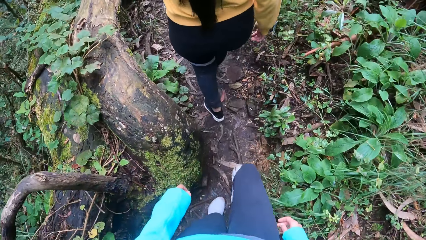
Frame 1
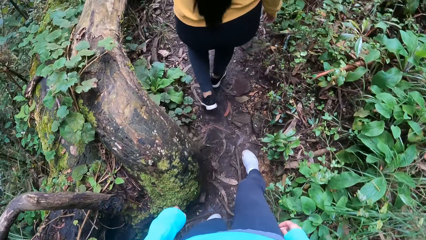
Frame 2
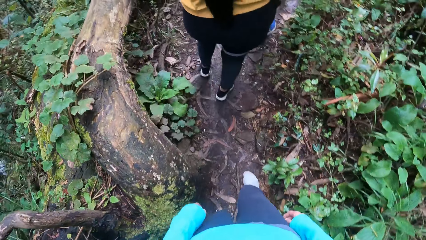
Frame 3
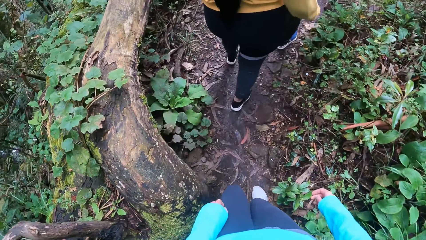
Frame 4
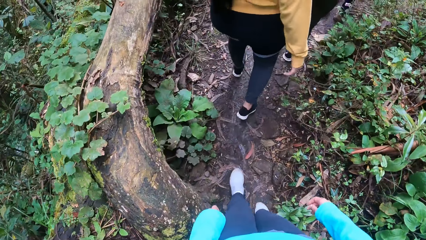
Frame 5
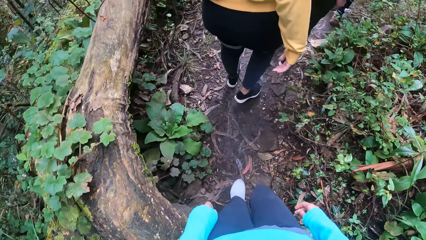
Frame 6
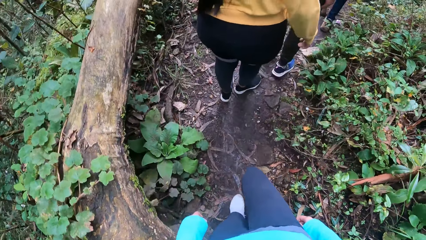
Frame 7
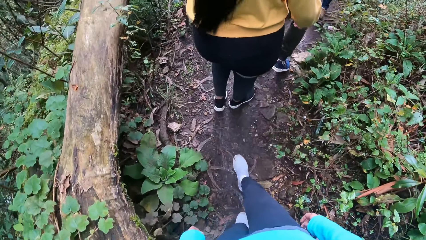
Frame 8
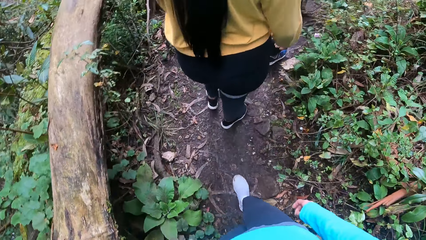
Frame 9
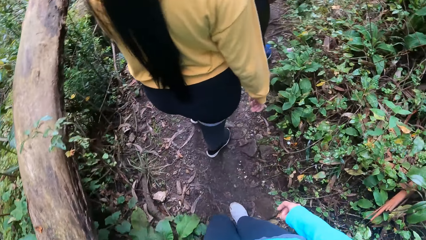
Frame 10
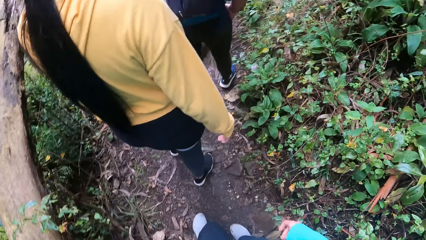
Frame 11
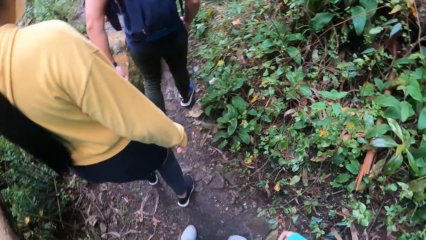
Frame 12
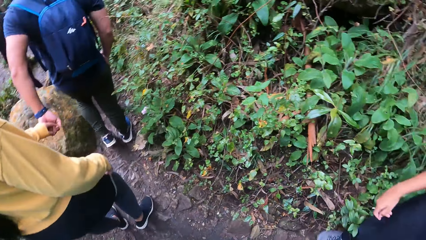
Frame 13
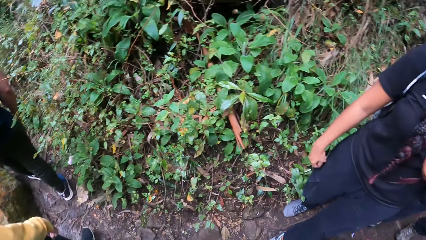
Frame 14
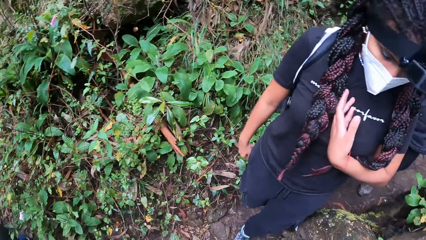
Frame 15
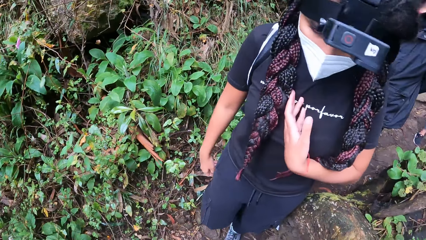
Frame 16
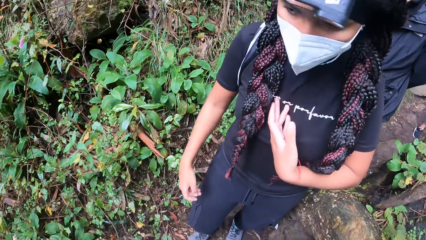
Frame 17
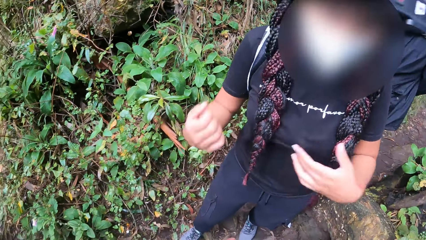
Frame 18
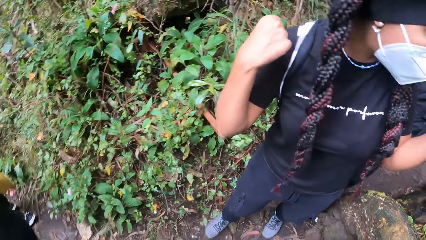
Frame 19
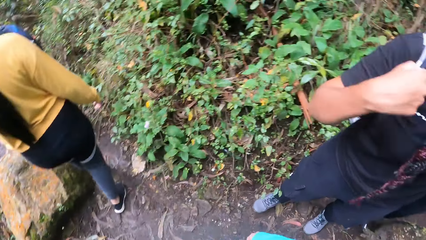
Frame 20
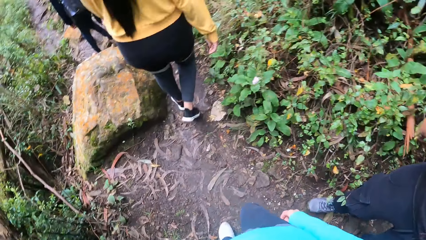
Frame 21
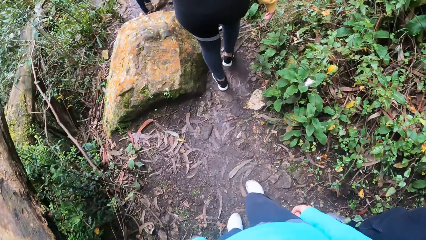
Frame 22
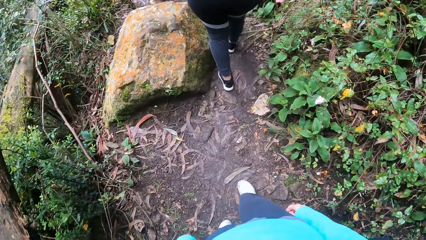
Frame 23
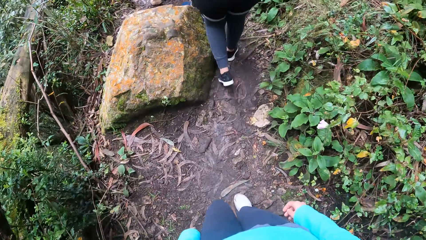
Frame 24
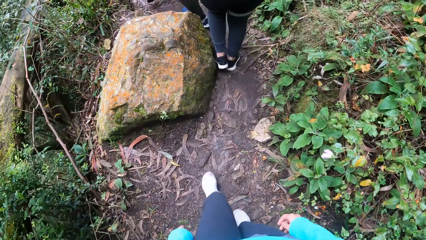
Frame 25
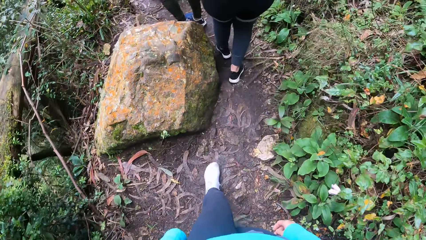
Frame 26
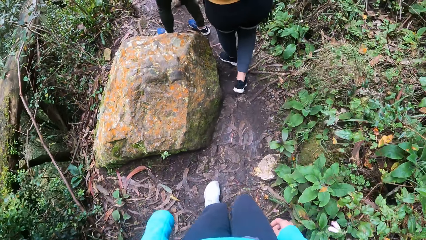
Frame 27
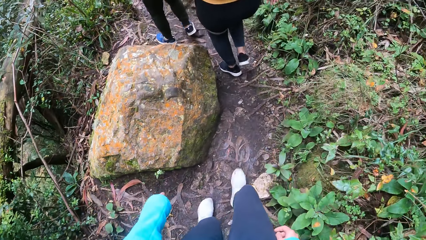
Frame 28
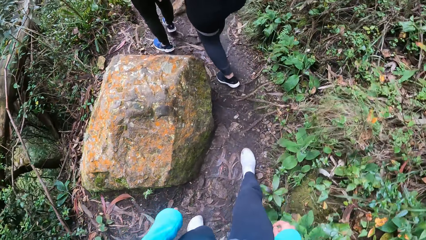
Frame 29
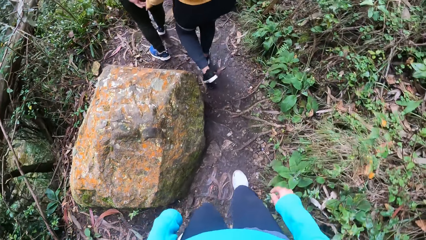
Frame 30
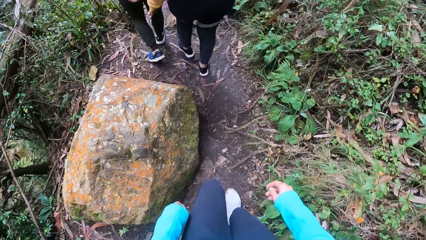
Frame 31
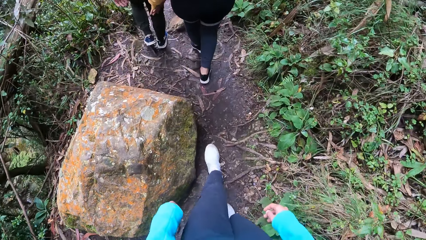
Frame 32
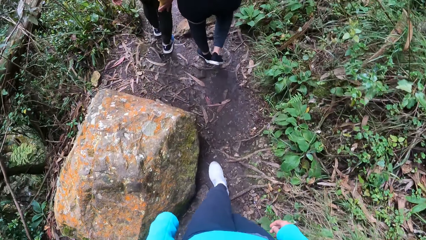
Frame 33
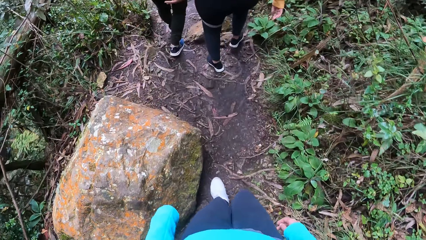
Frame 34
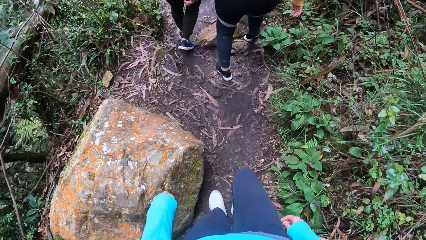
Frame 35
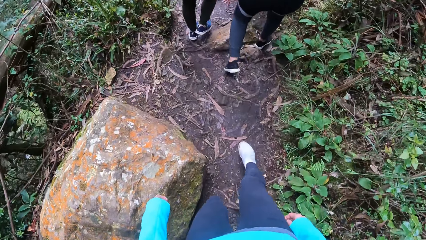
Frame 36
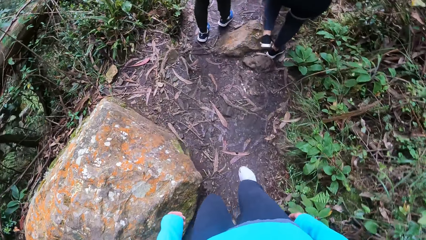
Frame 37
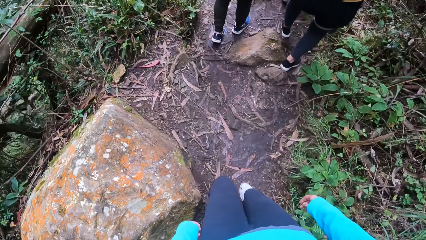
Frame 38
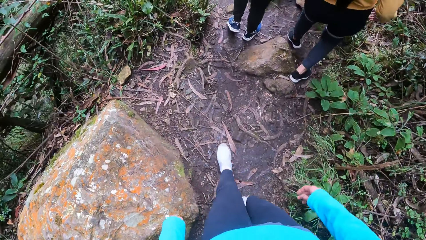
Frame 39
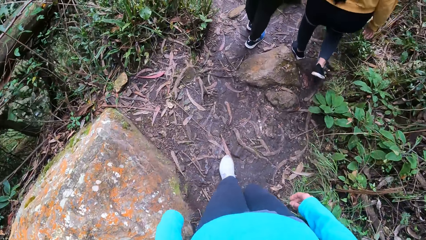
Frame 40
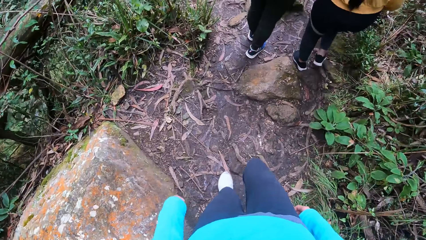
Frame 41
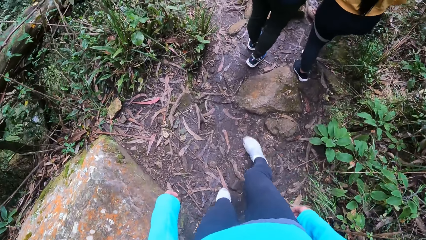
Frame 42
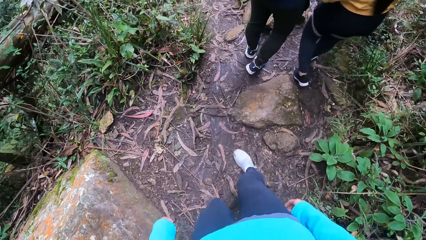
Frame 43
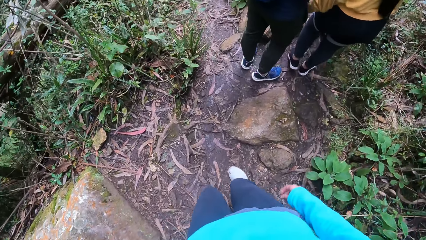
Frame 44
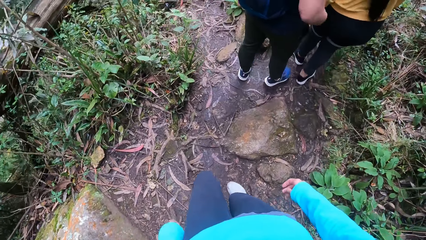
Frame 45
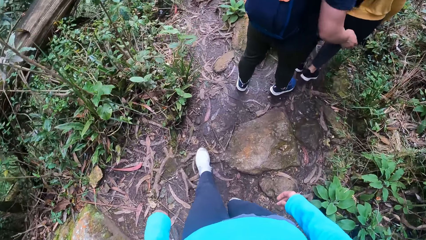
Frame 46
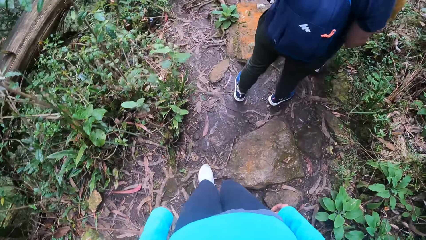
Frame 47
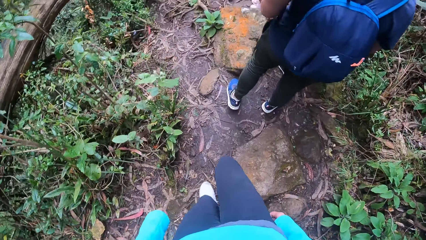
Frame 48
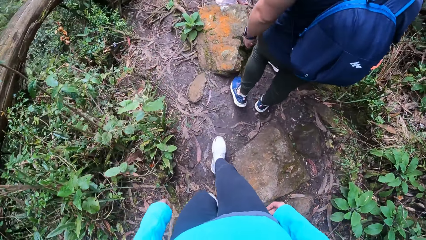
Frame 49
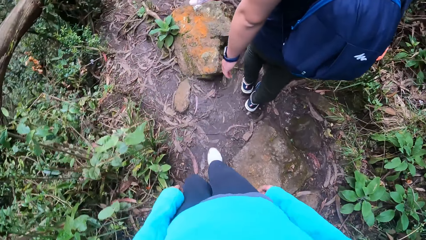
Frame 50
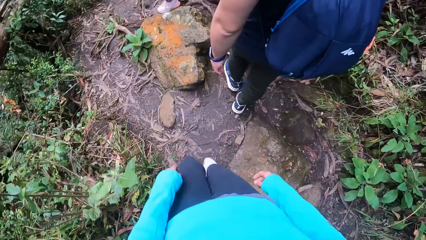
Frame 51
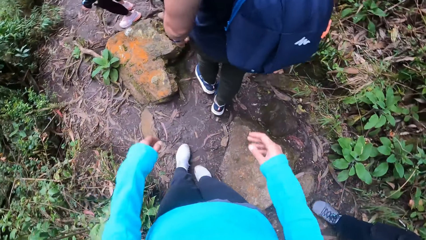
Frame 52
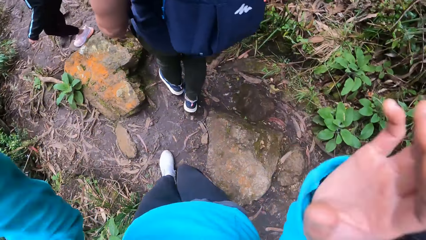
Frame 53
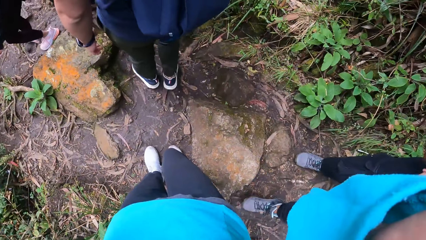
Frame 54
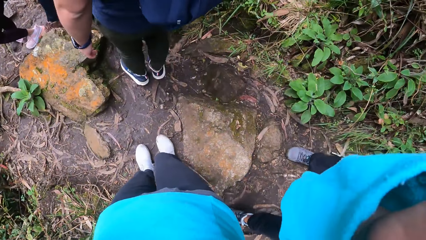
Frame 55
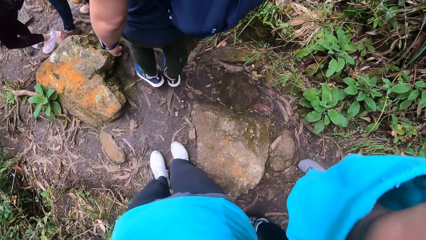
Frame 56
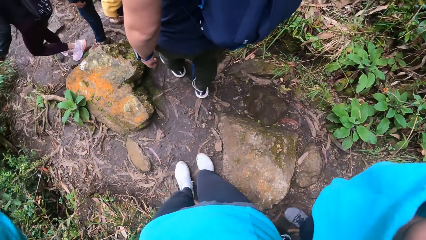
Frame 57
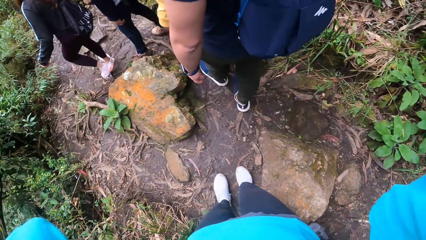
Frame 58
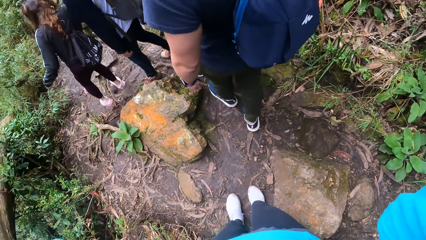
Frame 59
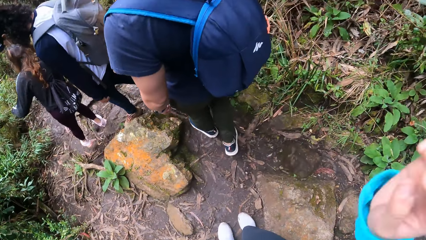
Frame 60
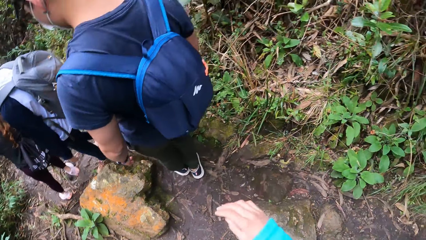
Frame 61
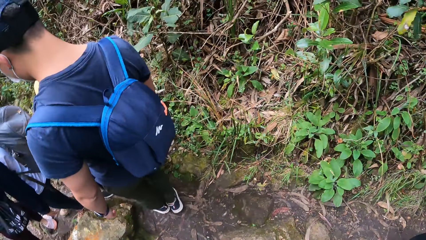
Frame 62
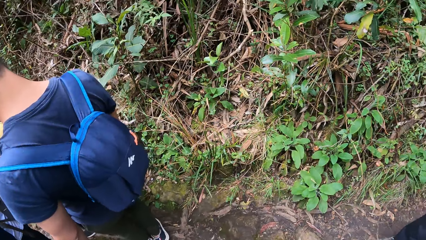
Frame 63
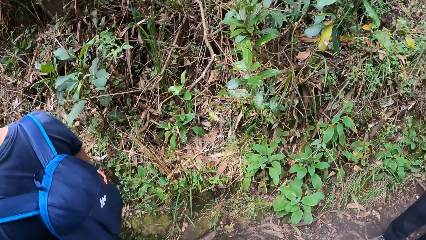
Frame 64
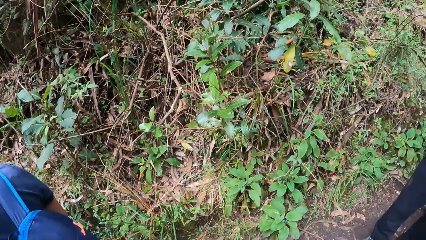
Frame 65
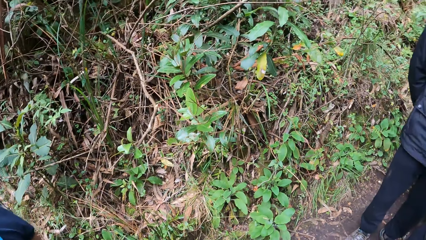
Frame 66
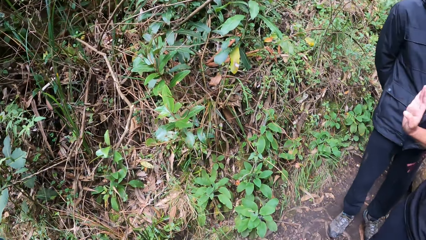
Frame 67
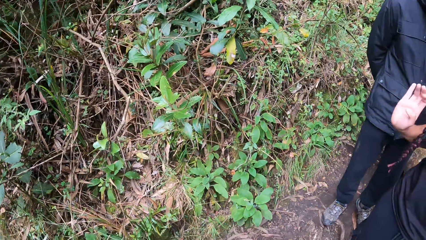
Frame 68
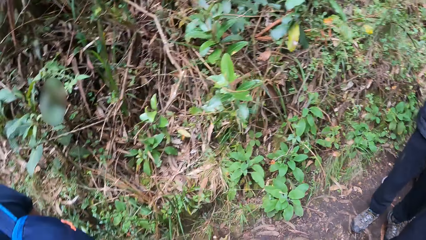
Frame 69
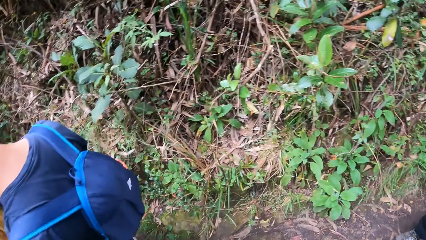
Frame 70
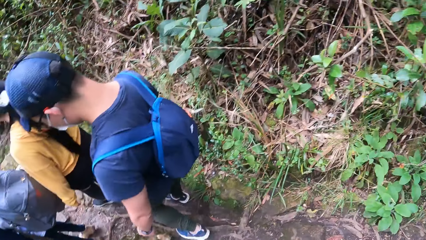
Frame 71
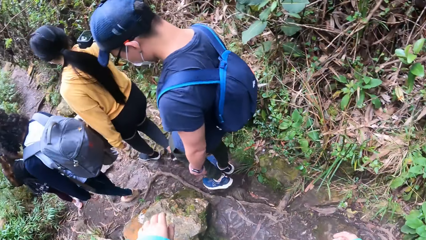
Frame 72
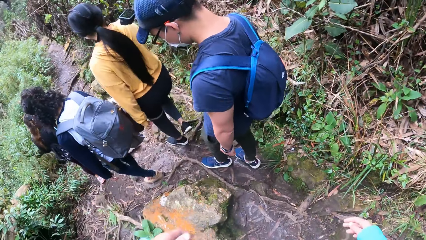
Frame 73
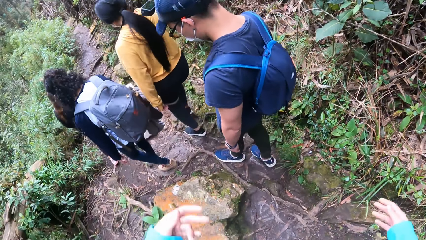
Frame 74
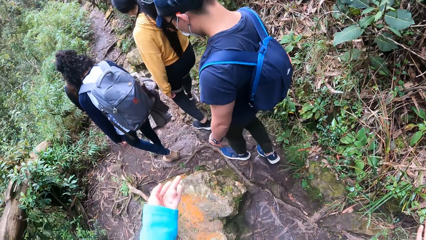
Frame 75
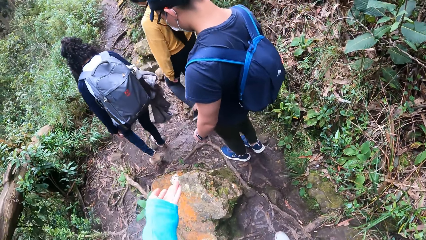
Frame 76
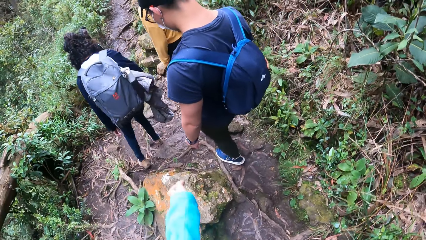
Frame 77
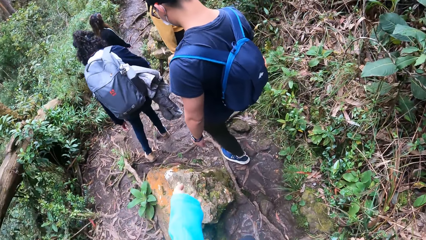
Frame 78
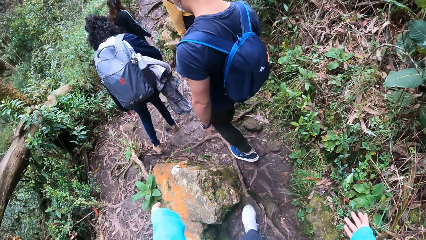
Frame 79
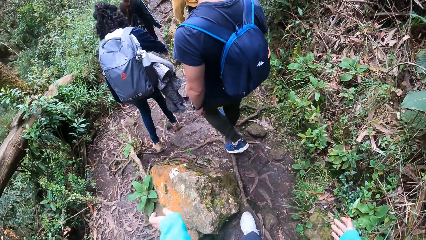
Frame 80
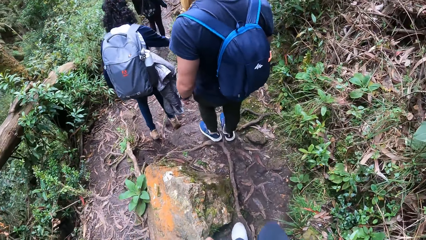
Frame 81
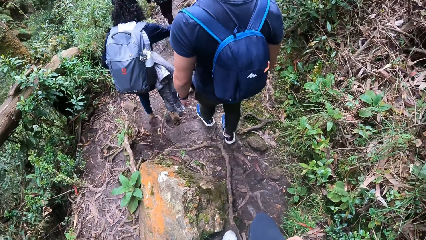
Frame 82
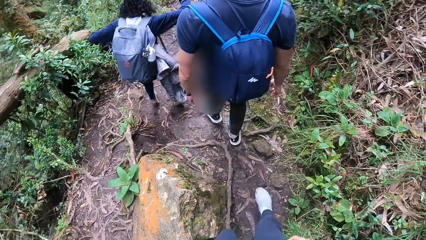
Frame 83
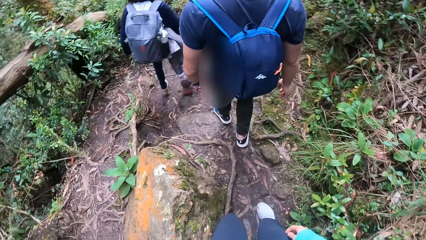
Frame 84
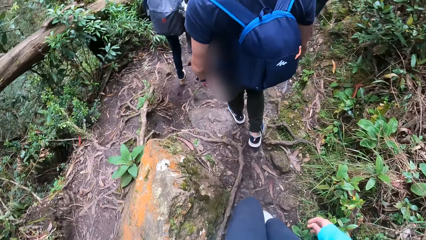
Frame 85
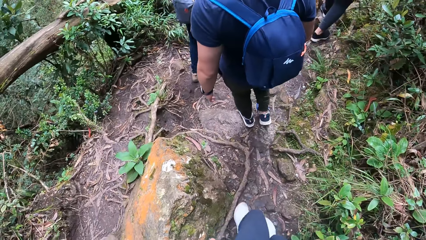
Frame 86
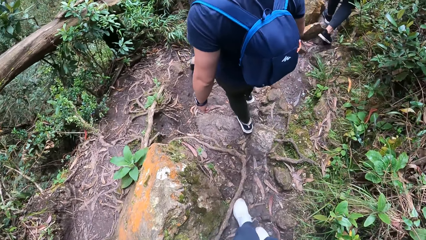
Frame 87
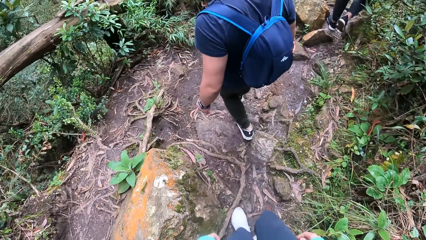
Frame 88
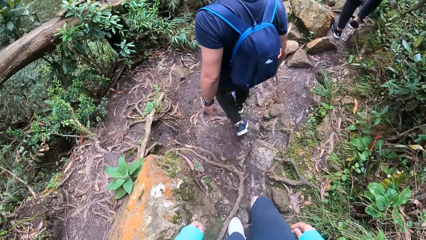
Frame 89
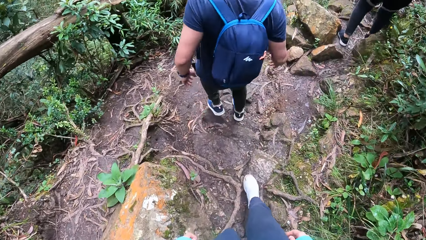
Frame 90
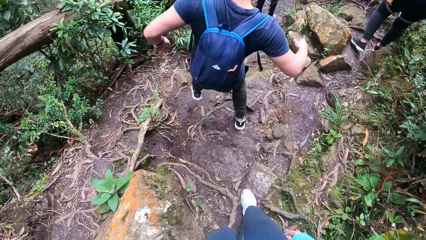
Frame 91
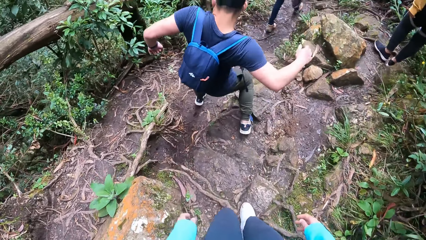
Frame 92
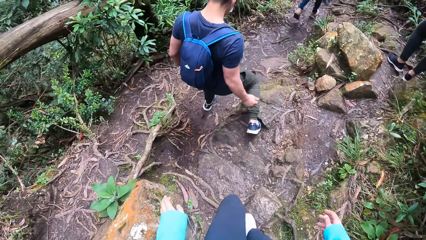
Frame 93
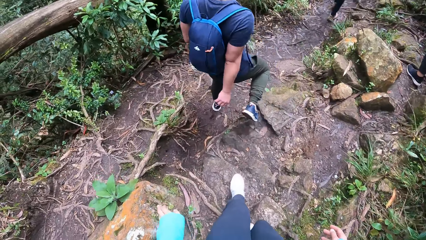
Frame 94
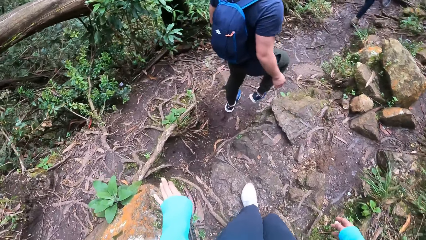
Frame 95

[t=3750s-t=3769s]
The camera wearer looks at the log. They look at a person. They look at the rock. They adjust the camera with both hands. They drop the left hand off the camera. They lift the left hand.
